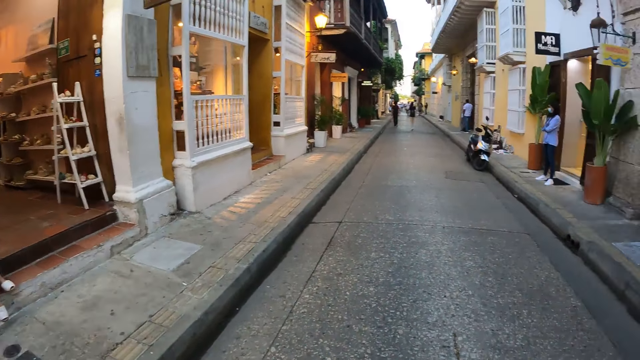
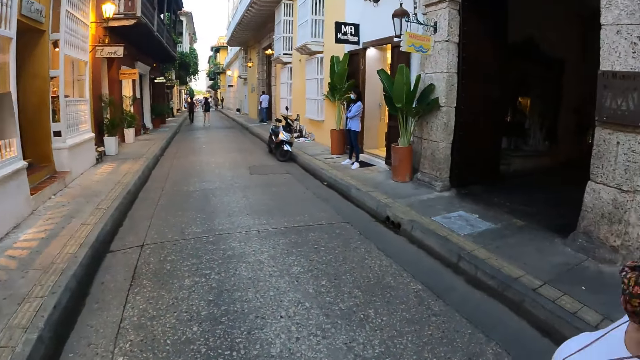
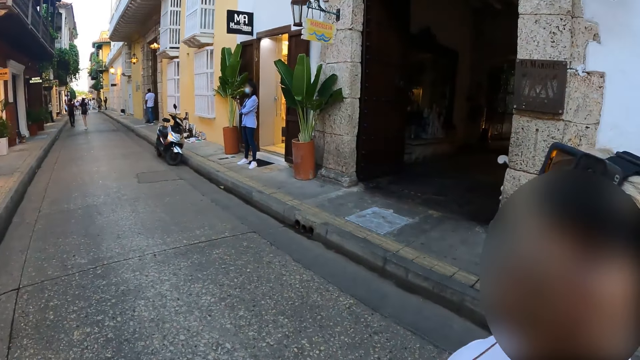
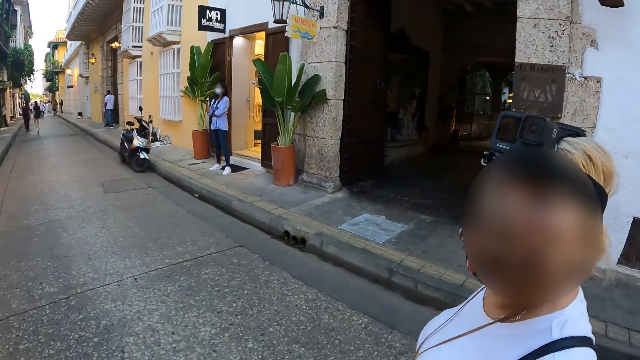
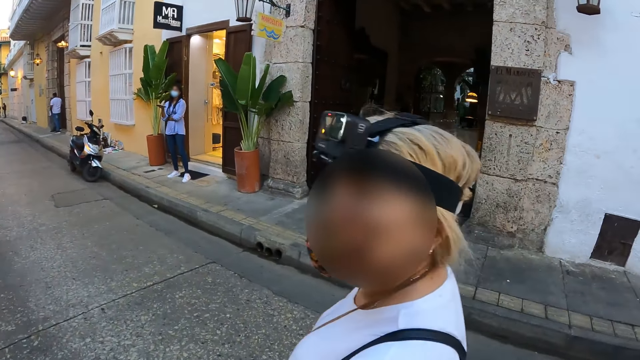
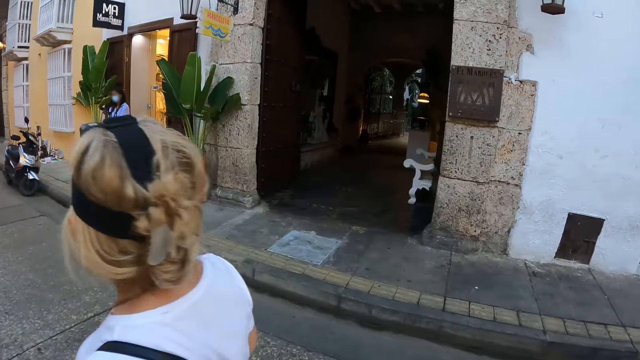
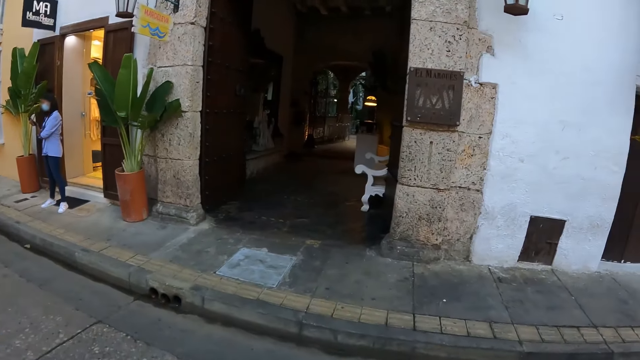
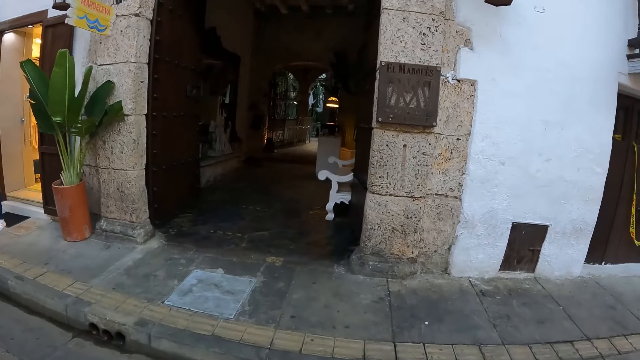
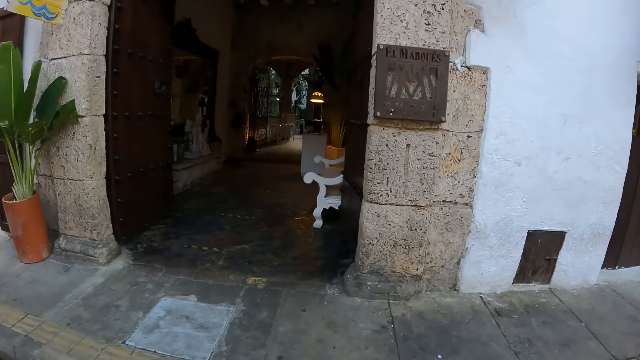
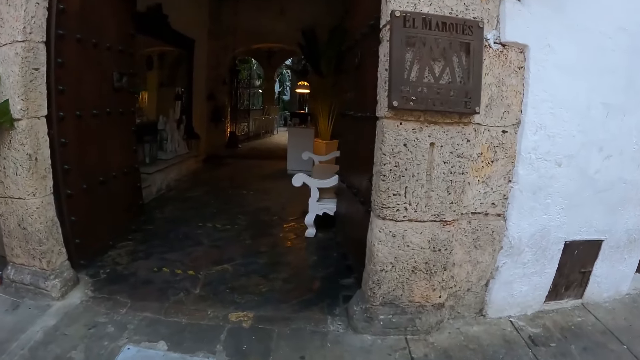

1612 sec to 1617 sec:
The camera wearer interacts with a woman. They walk into the restaurant and cross the road.

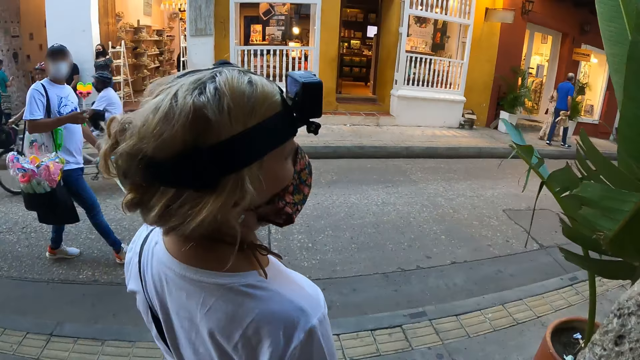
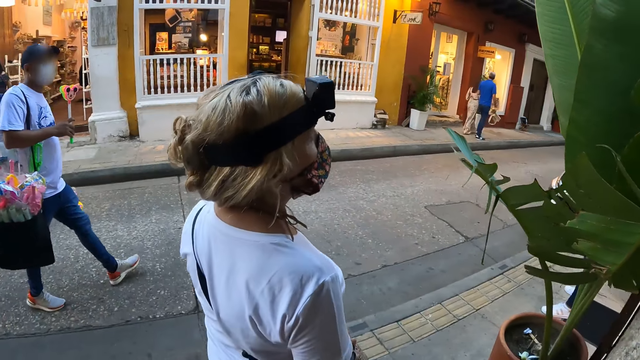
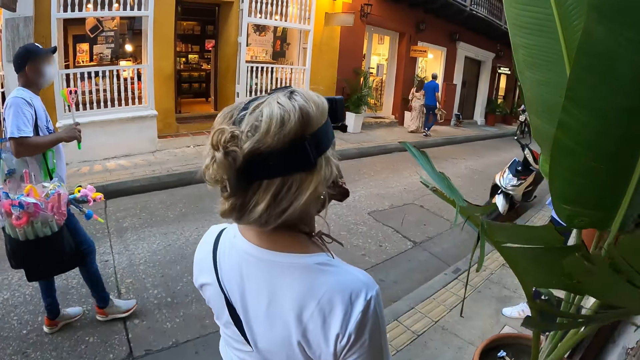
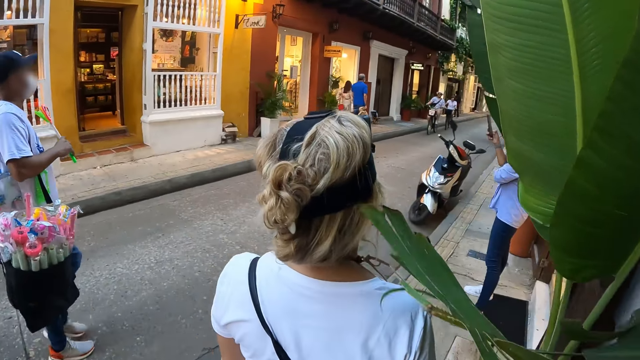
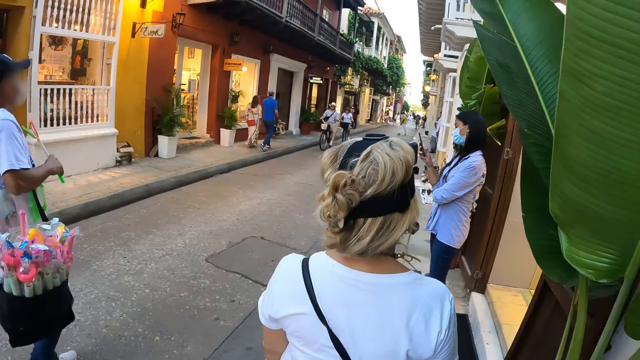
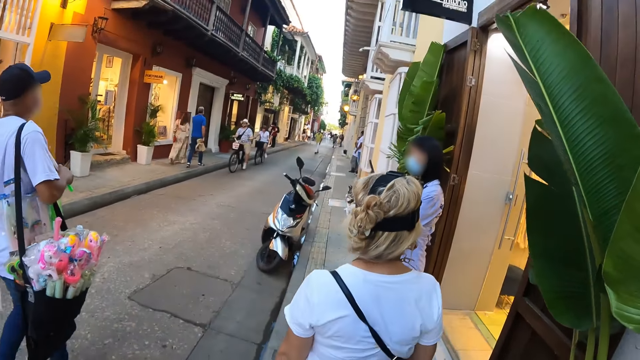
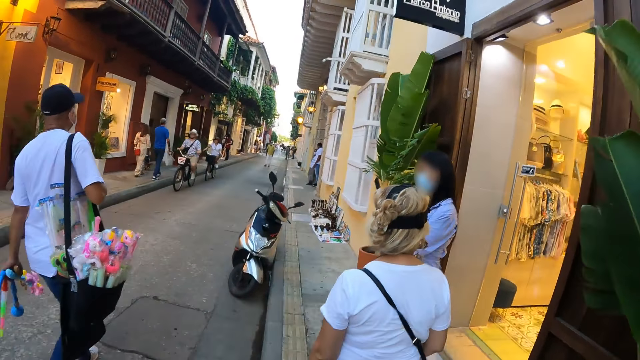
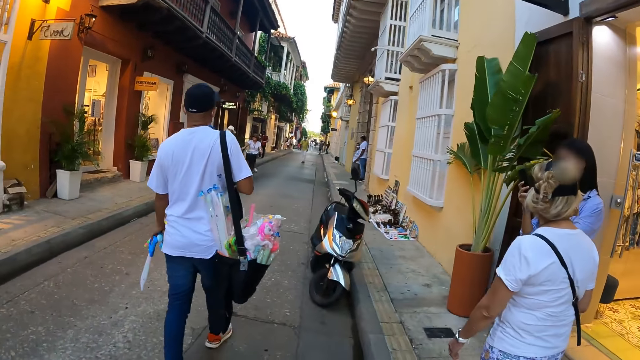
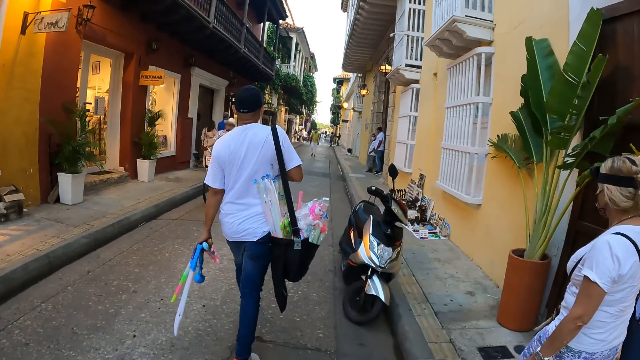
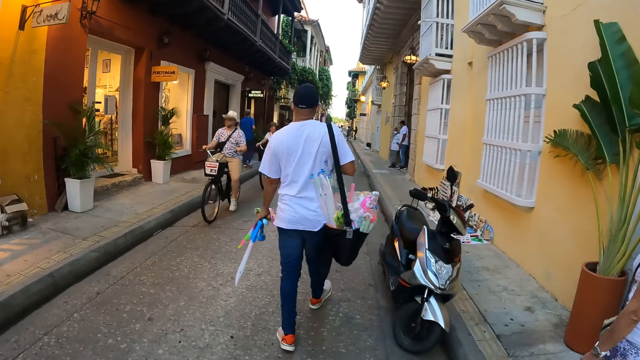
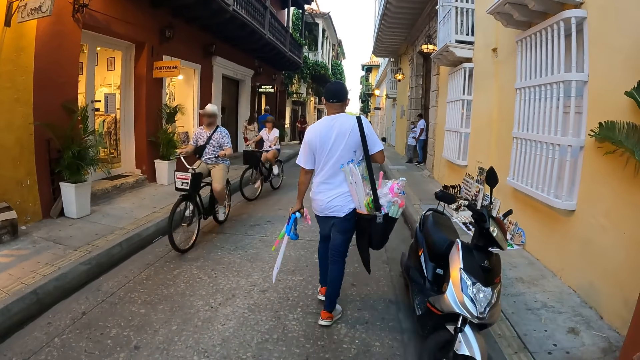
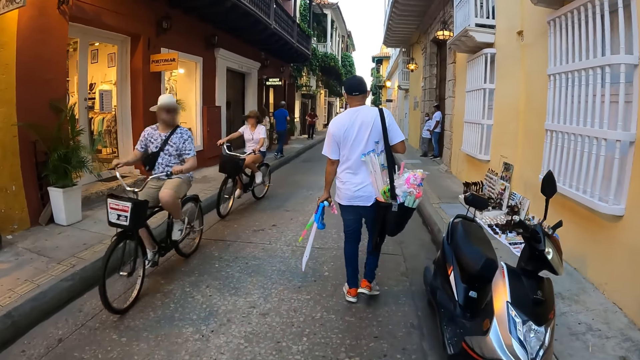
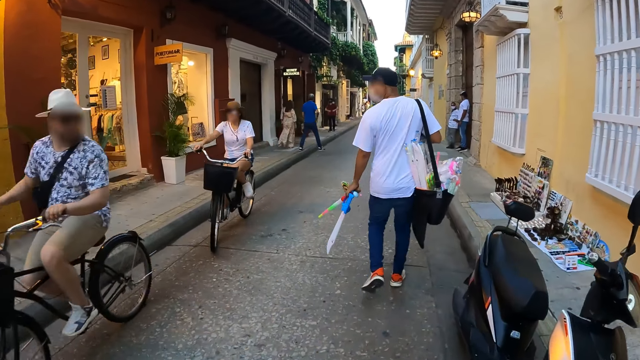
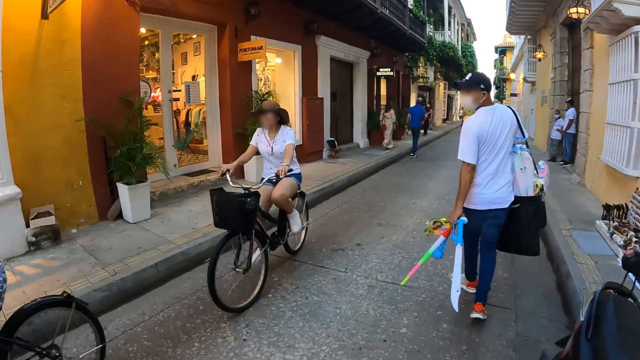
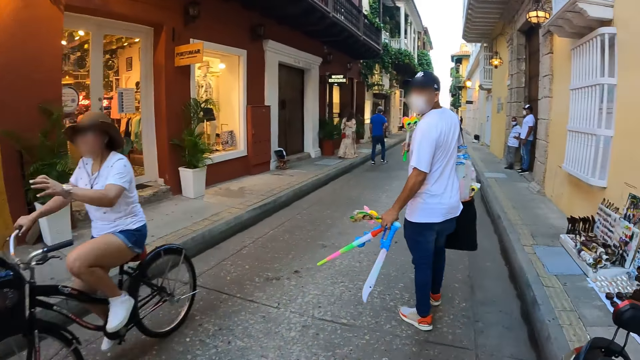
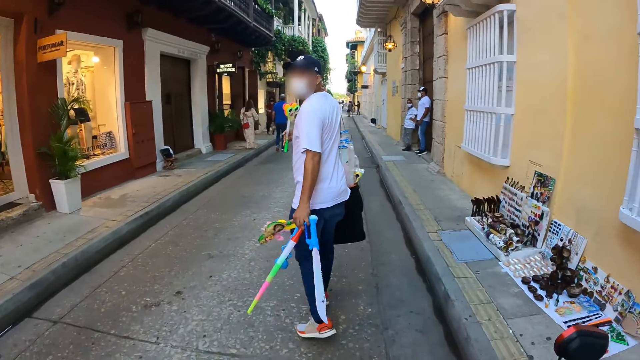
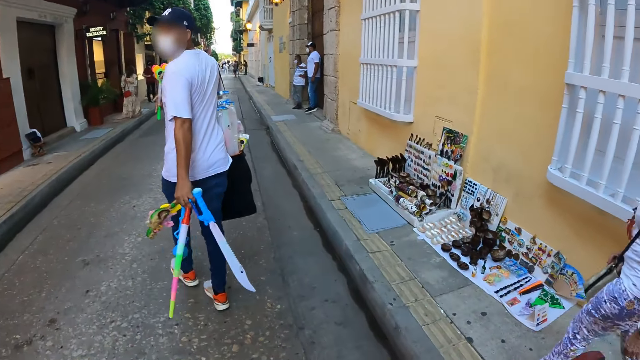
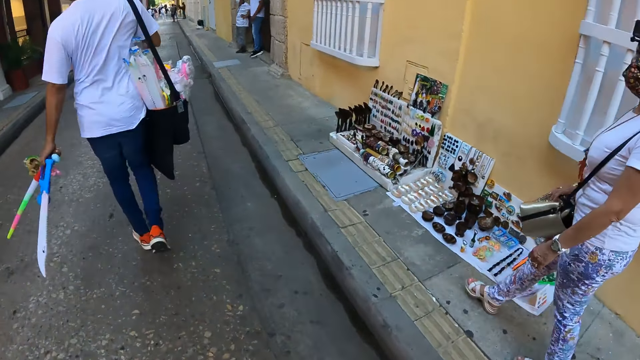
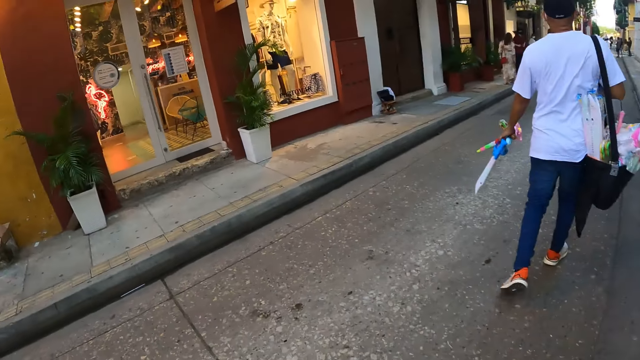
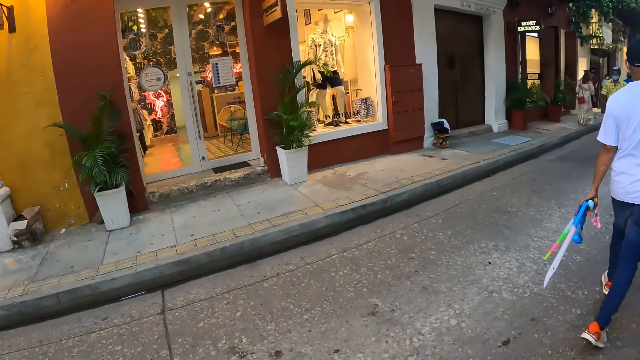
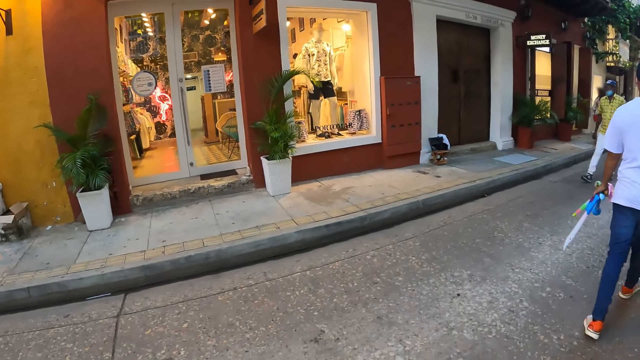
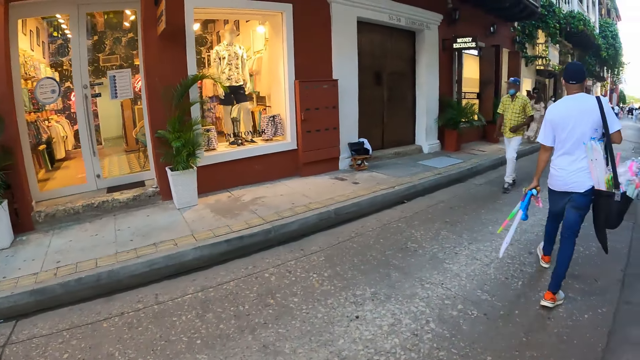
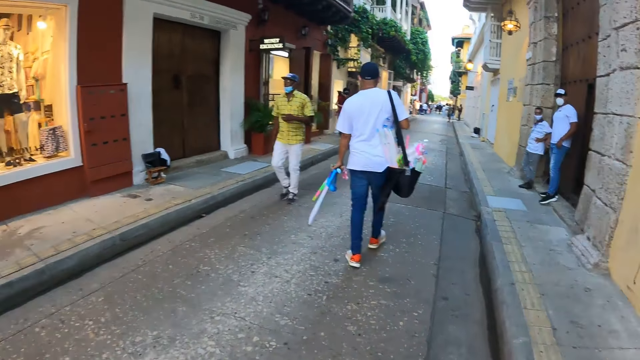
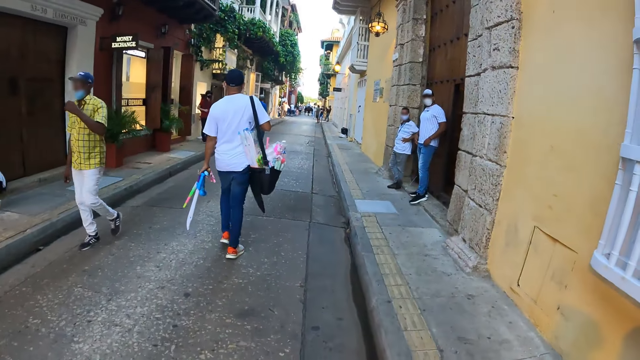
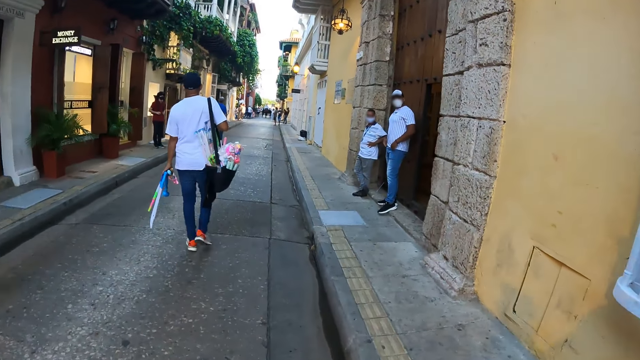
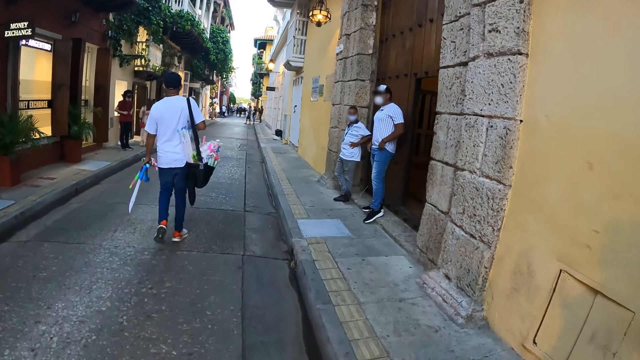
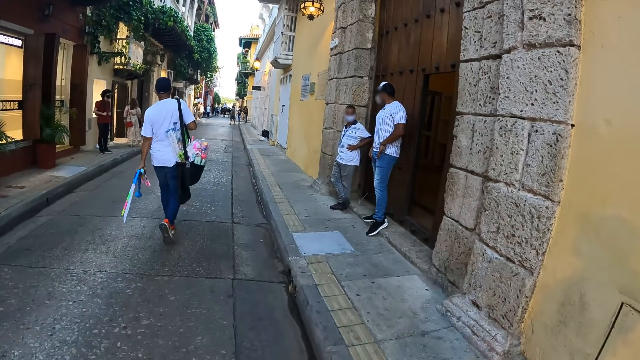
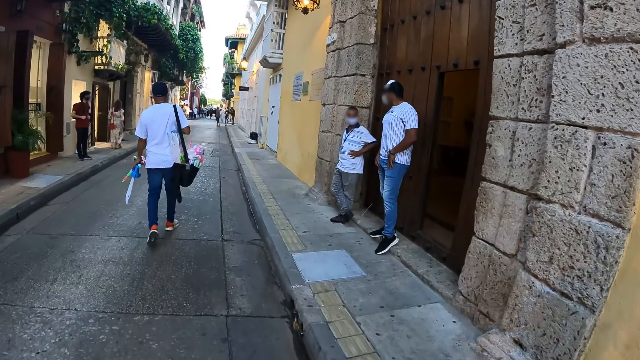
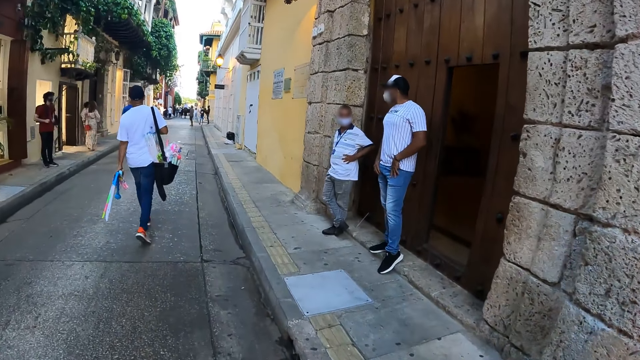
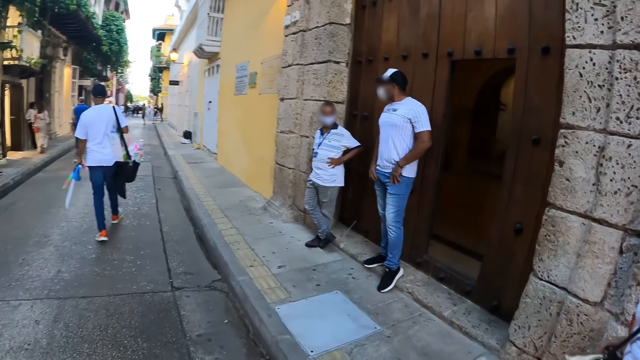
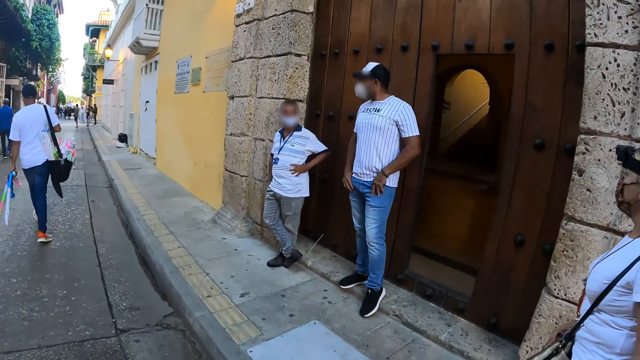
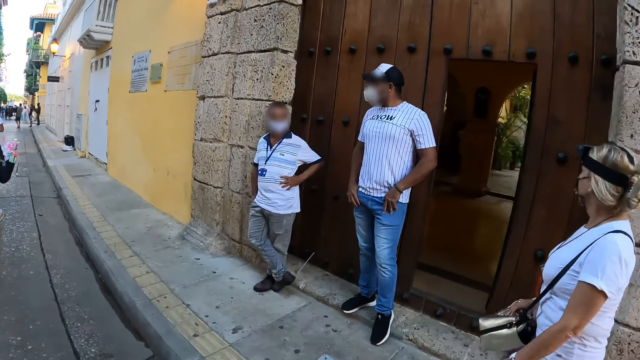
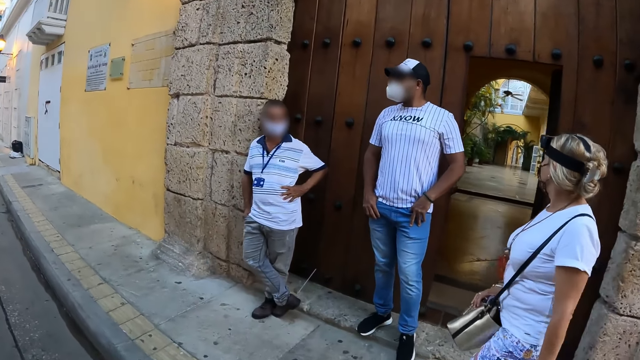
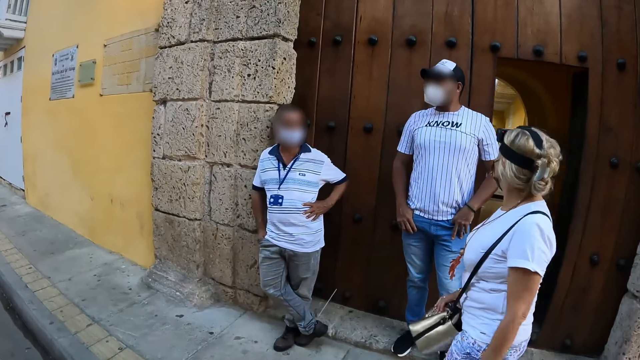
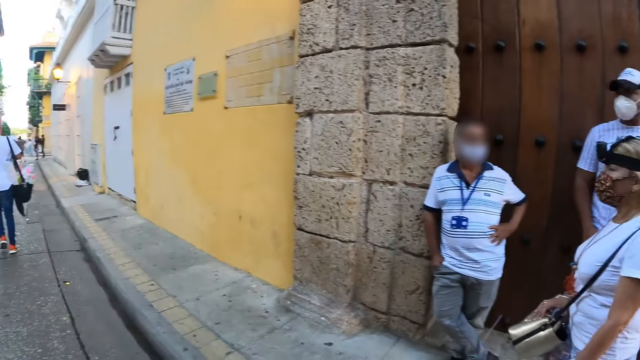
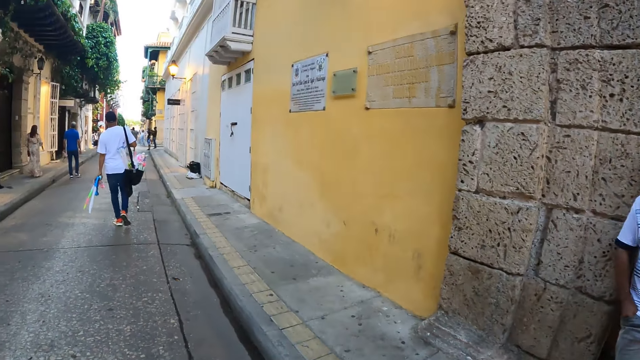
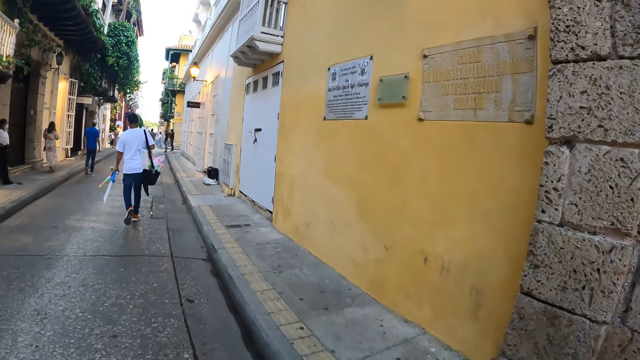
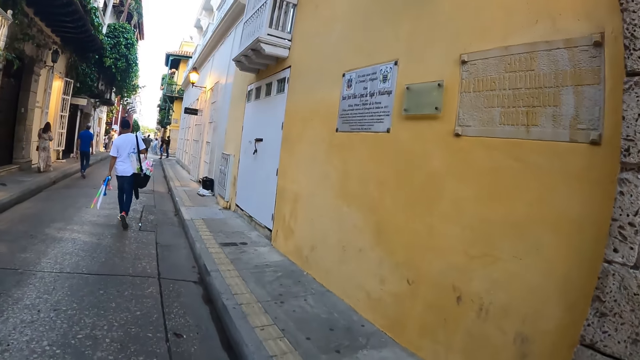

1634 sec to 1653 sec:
The camera wearer walks on the pavement with a woman. A man walks past the camera wearer. The camera wearer looks around. Another man rides a bicycle past the camera wearer. Another woman rides a bicycle past the camera wearer. Another man walks past the camera wearer. The camera wearer walks past two other men.
